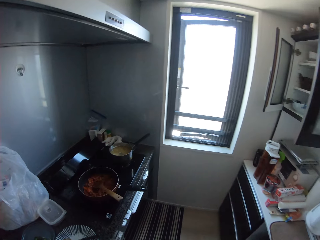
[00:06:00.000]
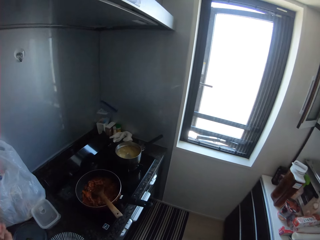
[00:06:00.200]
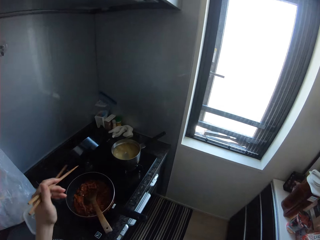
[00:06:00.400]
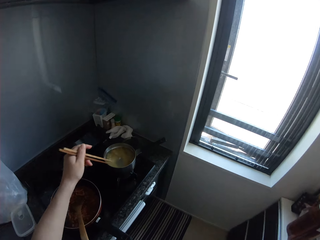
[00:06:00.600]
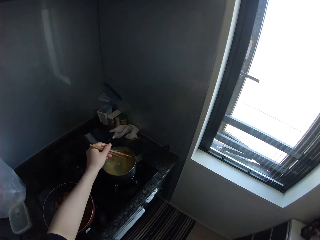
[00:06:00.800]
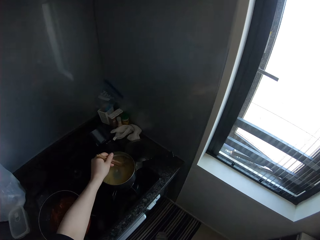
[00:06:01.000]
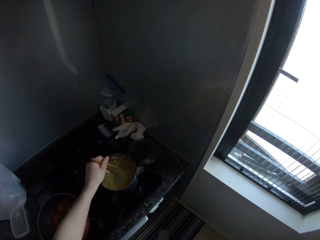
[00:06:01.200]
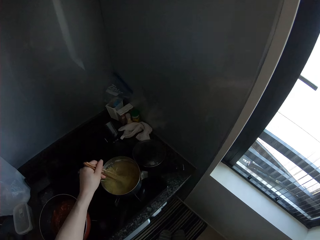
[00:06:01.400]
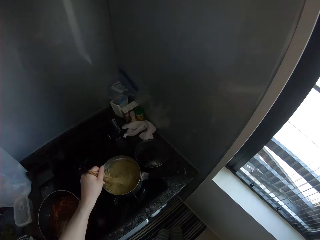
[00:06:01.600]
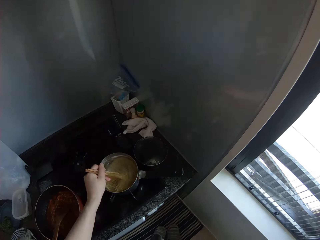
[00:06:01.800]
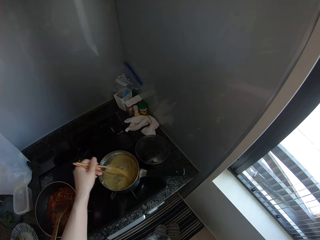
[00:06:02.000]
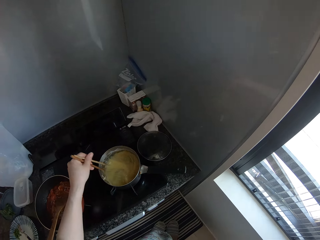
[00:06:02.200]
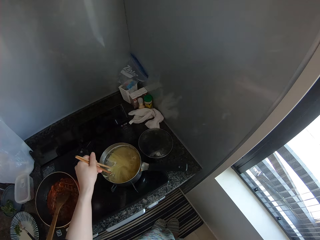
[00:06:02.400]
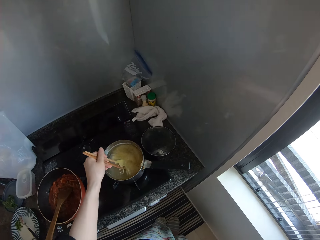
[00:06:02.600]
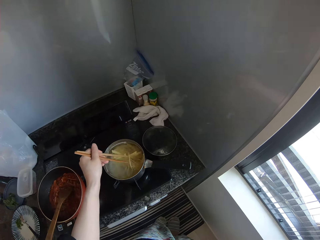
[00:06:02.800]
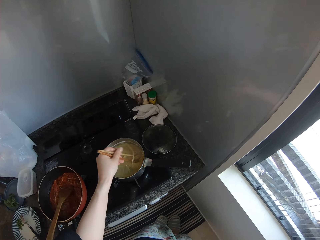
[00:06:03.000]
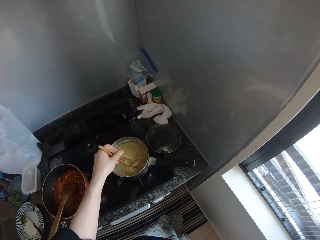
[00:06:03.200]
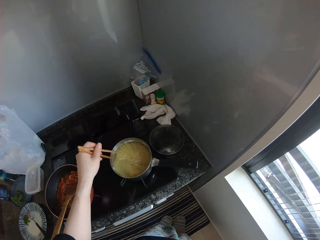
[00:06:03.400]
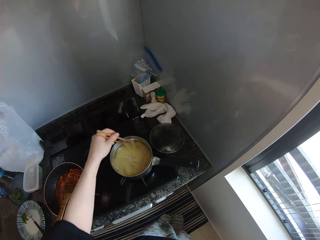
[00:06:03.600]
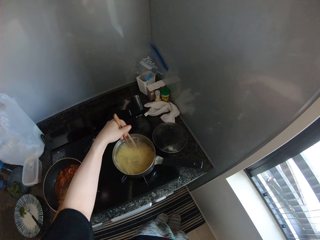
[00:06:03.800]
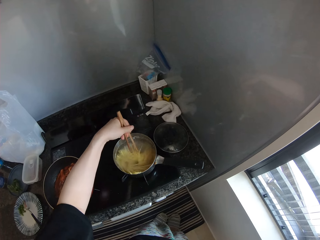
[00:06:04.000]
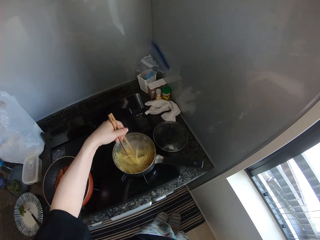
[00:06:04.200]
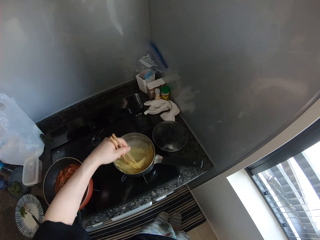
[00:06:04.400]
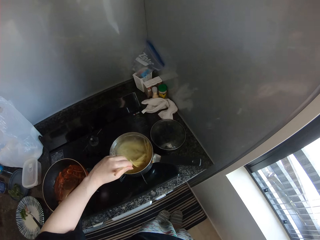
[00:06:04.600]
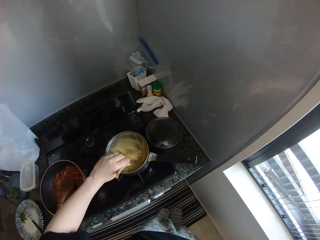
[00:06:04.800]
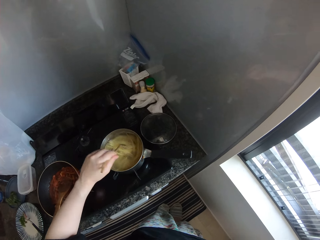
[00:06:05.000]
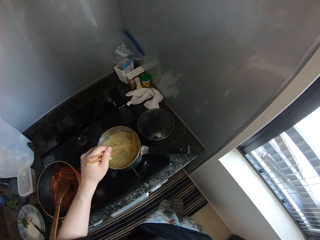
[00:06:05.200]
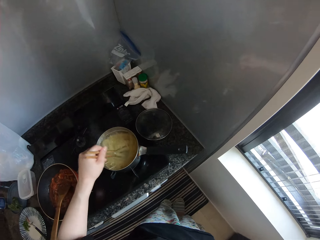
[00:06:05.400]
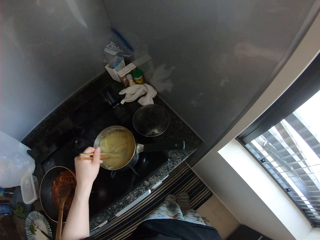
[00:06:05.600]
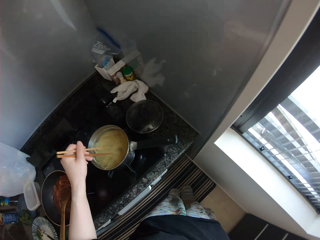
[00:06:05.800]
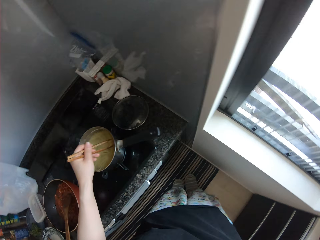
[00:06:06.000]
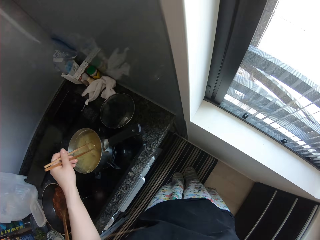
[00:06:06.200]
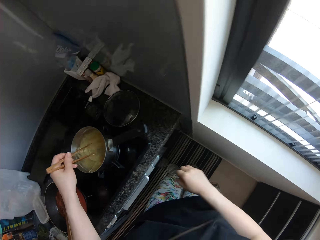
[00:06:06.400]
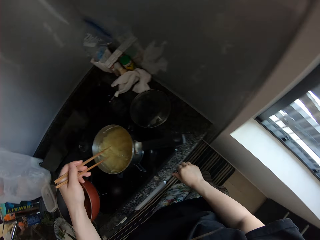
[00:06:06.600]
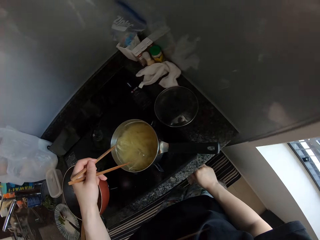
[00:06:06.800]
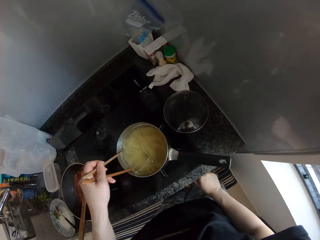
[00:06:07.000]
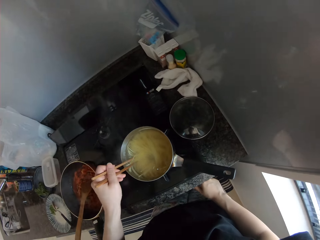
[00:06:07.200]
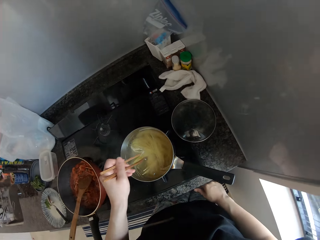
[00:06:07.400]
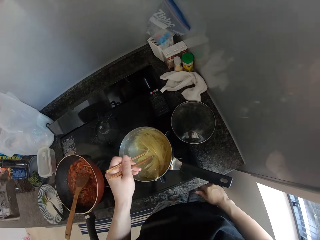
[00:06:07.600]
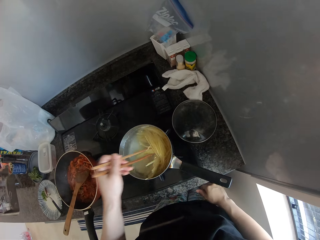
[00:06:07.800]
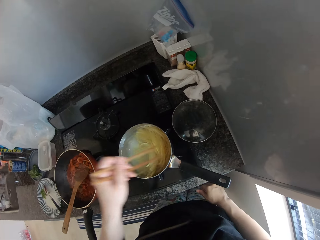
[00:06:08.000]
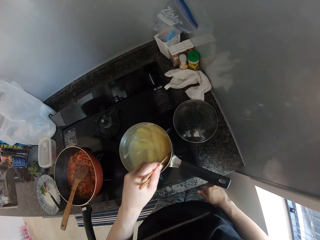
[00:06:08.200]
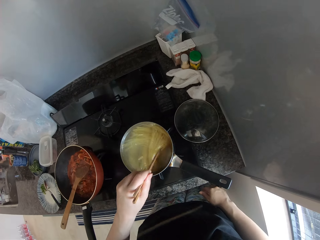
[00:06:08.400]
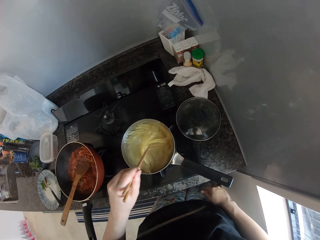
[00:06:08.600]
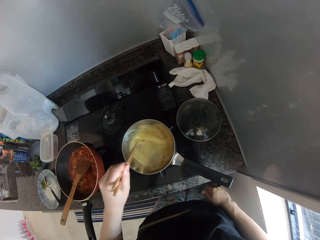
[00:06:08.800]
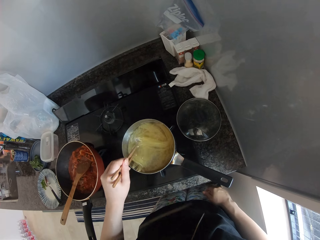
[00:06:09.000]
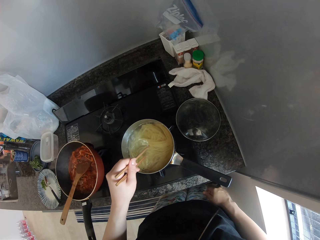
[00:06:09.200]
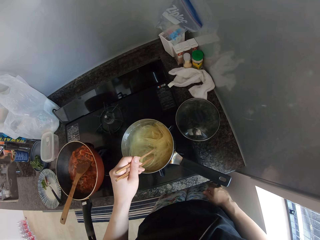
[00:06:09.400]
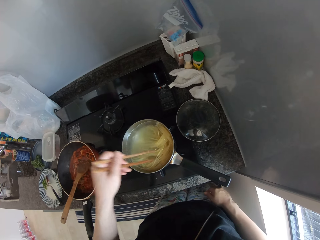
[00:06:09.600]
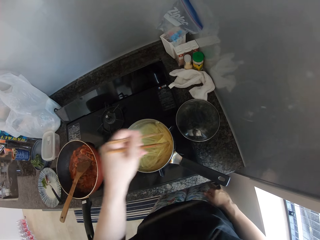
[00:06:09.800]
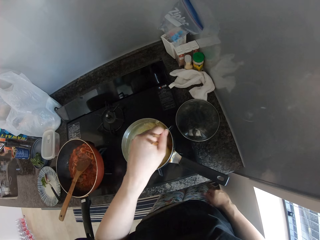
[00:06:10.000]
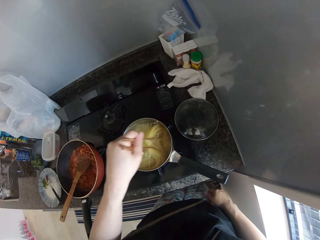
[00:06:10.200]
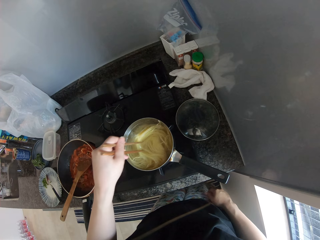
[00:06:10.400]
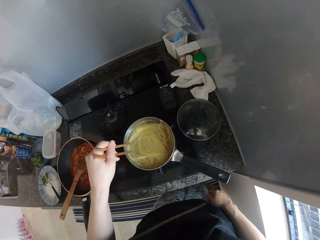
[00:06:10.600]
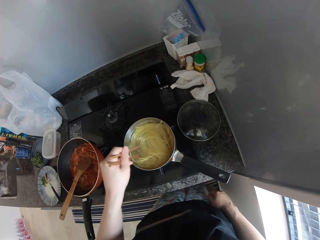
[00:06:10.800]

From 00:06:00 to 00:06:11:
The camera wearer stirs the food in a pot on the table top cooker with the chopsticks in her left hand. She adjusts the cooker.

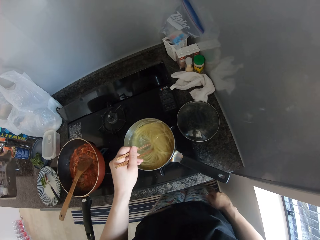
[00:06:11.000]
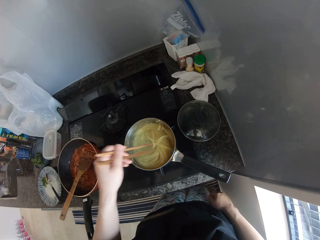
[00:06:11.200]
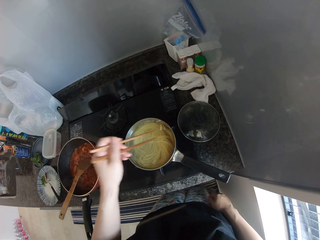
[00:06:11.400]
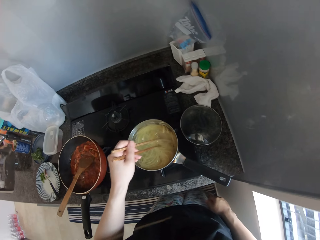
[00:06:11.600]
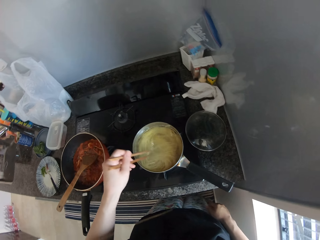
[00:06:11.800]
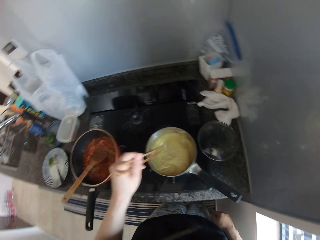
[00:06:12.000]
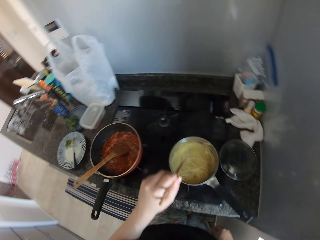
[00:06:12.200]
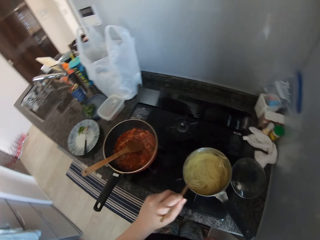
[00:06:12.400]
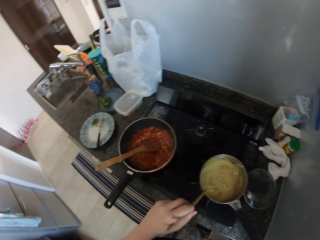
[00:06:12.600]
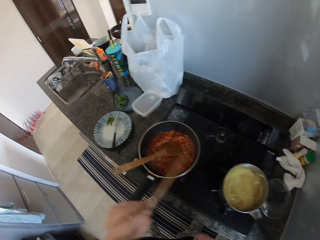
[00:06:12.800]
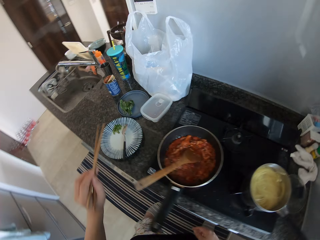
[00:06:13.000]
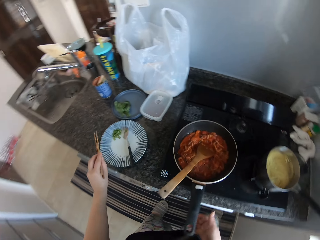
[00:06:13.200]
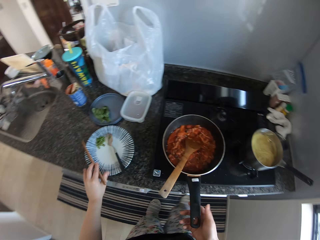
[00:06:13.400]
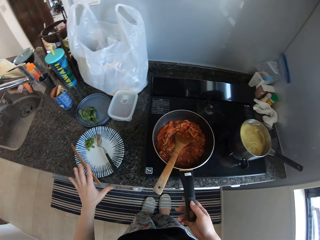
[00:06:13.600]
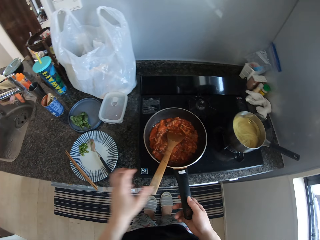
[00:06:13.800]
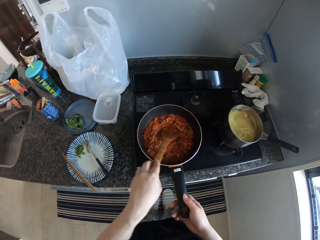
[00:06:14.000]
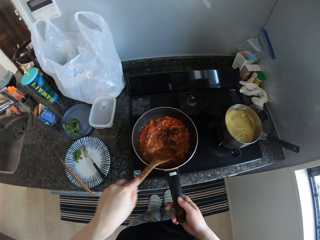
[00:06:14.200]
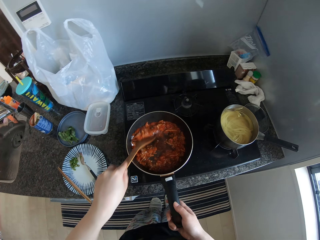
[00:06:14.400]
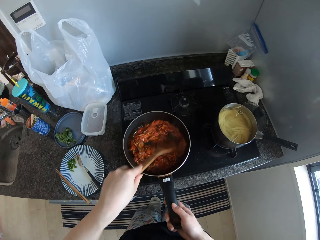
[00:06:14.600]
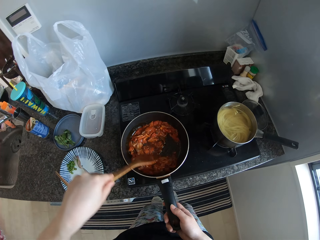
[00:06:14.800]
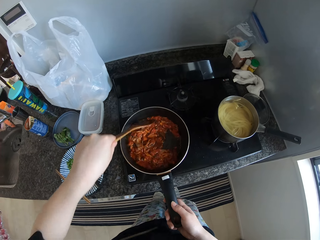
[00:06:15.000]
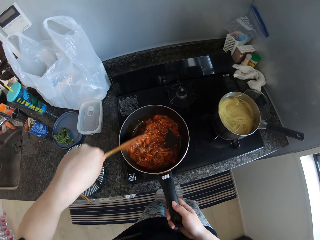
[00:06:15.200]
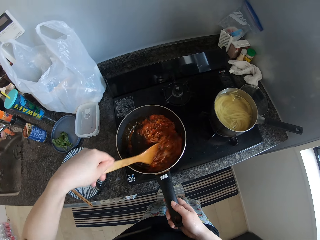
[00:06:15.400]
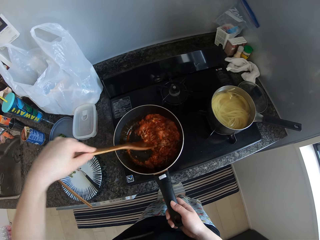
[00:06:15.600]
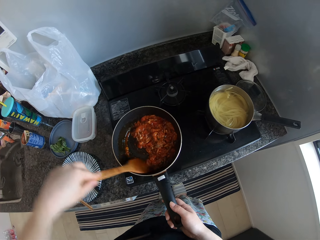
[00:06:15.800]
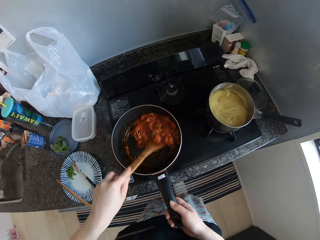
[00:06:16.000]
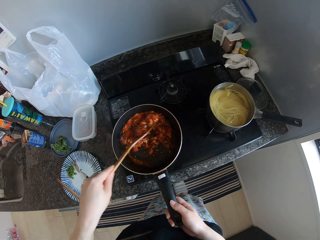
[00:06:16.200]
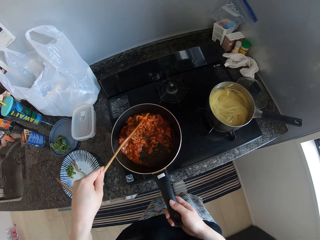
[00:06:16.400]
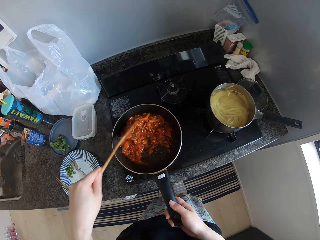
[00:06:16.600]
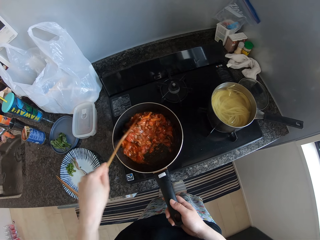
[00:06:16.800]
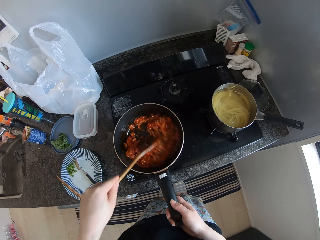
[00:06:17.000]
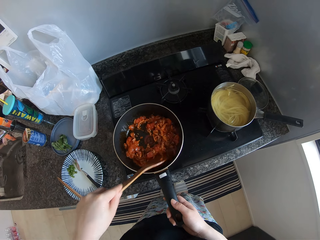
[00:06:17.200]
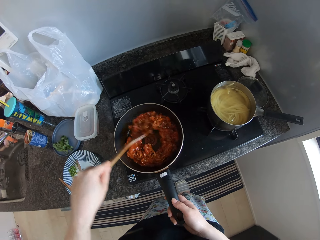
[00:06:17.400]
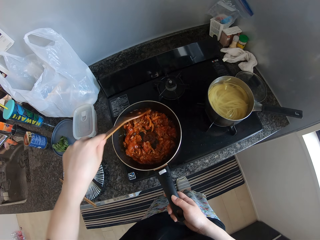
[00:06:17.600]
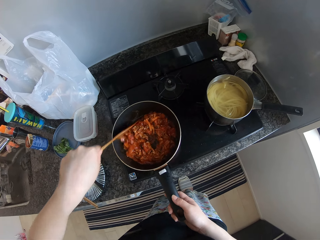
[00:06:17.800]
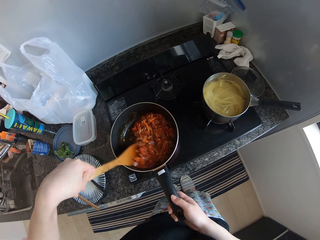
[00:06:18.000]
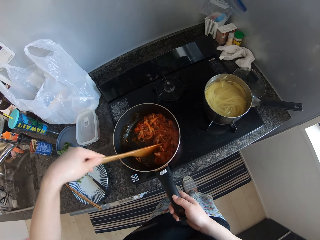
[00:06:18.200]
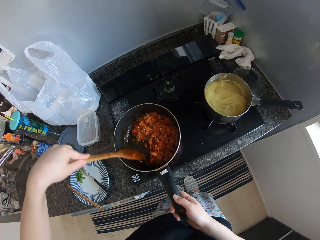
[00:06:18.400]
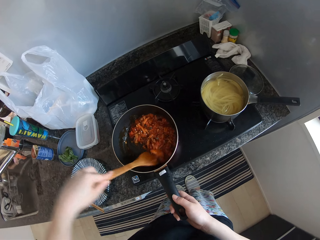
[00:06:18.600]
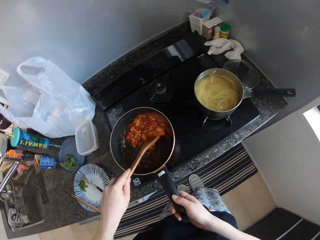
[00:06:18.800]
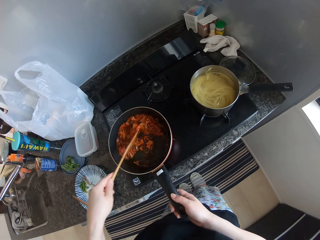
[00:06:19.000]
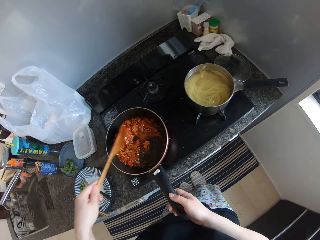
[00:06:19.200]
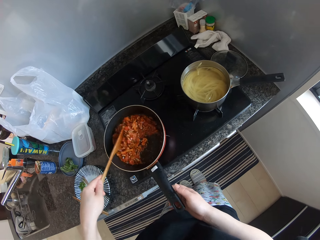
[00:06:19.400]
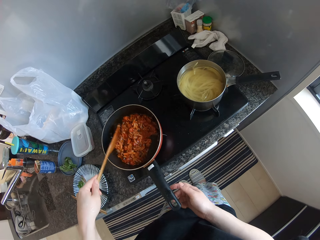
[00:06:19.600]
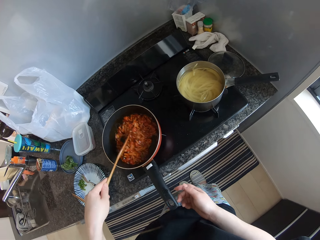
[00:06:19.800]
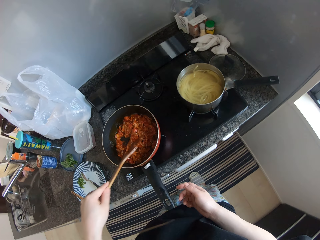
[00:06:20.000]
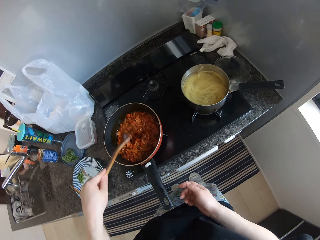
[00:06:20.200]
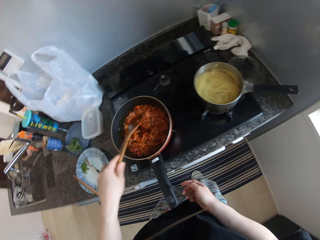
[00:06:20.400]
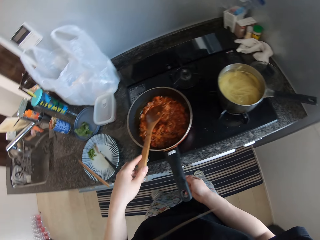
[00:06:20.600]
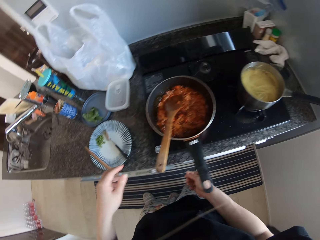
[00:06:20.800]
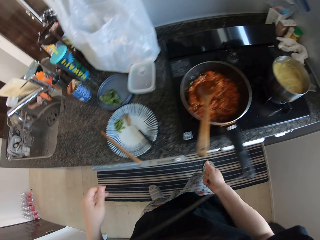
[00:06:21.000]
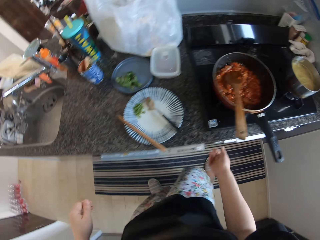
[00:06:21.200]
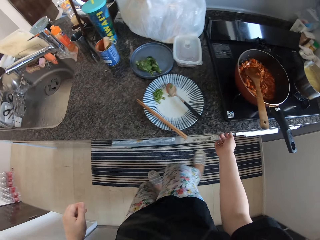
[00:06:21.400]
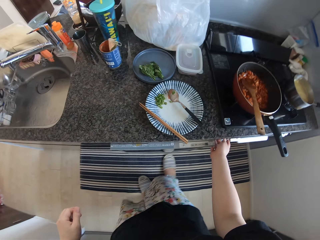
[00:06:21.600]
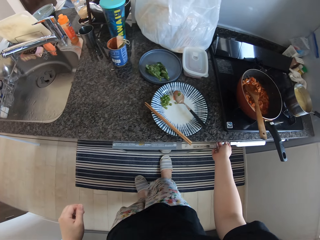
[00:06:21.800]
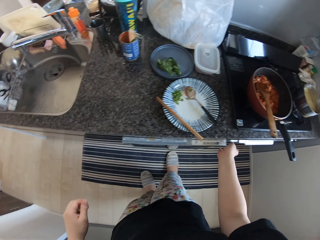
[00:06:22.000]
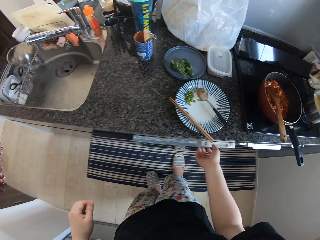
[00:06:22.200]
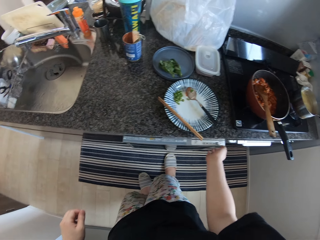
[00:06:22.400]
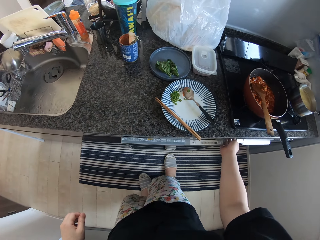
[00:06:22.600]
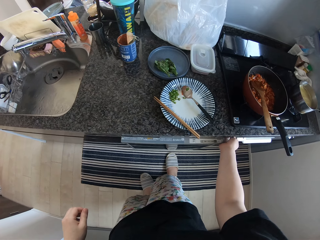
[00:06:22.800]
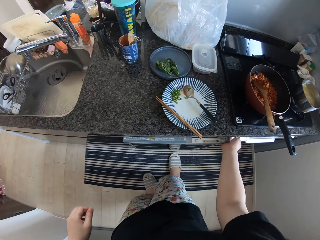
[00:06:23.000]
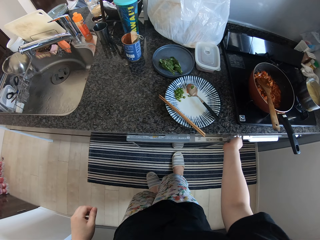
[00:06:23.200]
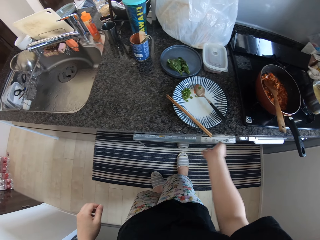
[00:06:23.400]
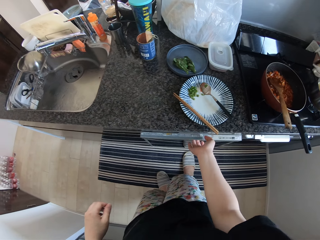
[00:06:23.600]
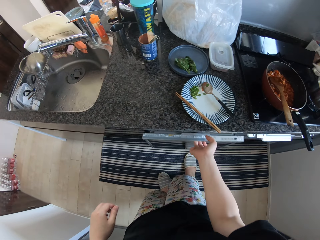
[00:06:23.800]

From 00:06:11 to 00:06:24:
The camera wearer hits the chopsticks in her left hand on the edge of the pot. She removes the chopsticks from the spaghetti. She moves. She holds the handle of a frying pan on the table top with her right hand. She places the chopsticks on a dinnerware on the table. She holds a wooden spoon. She stirs the food in the frying pan with the spoon in the frying pan with her left hand. She moves her hand away from the frying pan. She removes her hand from the wooden spoon and walks. She touches the kitchen drawer with her right hand. She adjusts the cooker. She moves a hand. She holds the cooker knob.
